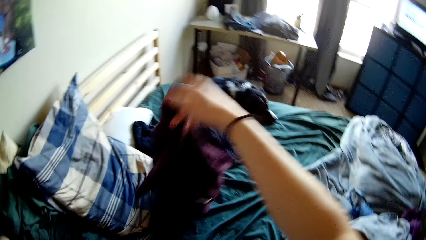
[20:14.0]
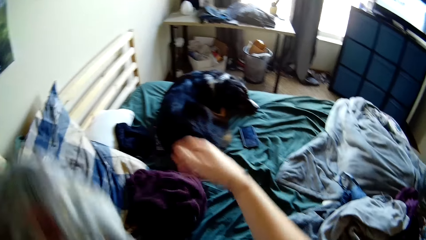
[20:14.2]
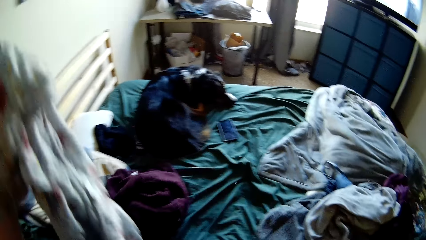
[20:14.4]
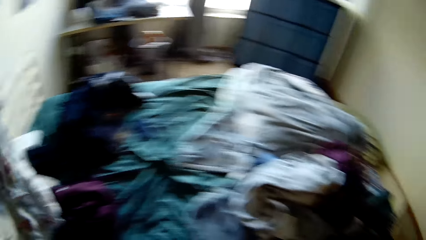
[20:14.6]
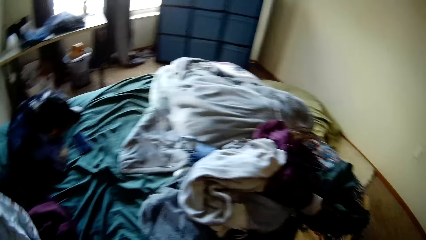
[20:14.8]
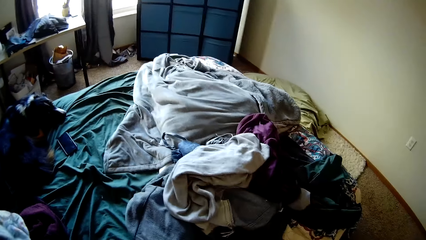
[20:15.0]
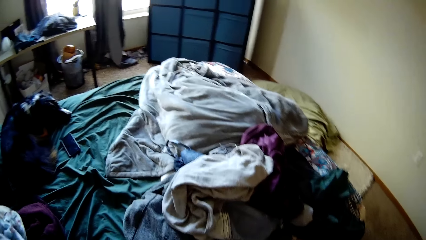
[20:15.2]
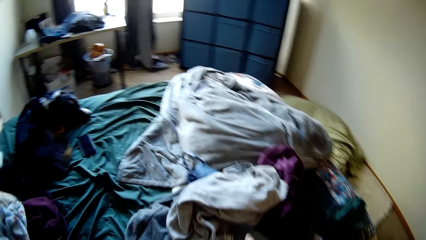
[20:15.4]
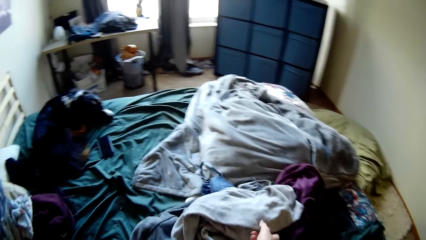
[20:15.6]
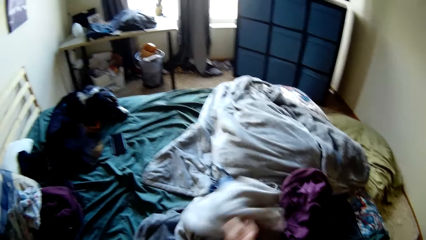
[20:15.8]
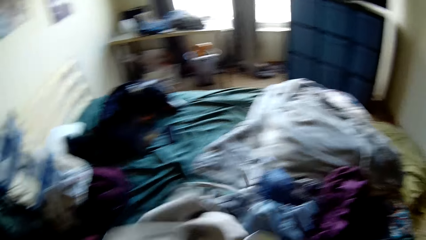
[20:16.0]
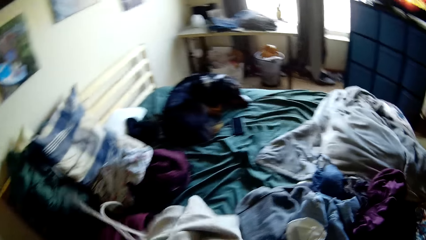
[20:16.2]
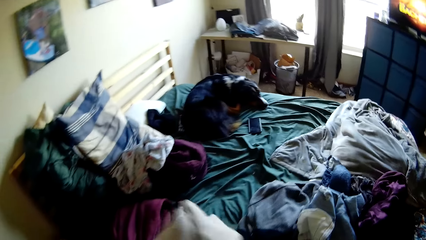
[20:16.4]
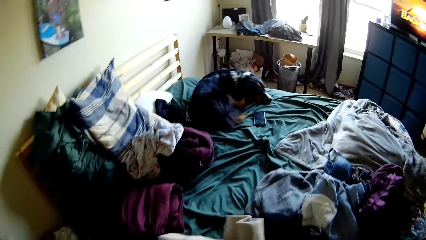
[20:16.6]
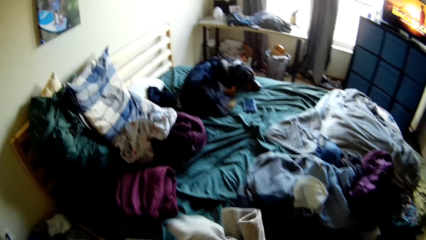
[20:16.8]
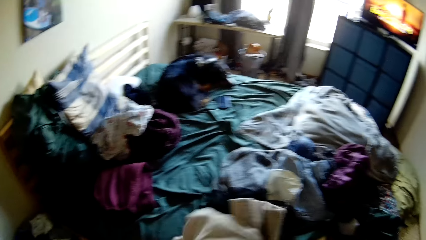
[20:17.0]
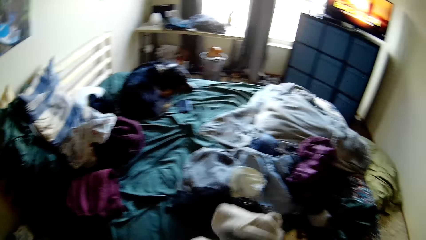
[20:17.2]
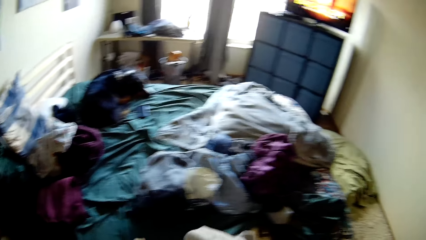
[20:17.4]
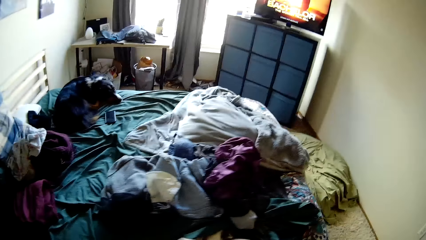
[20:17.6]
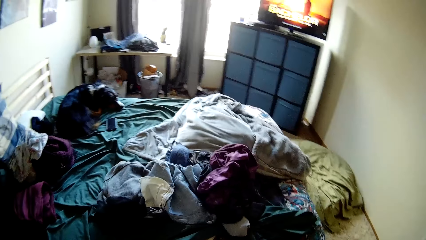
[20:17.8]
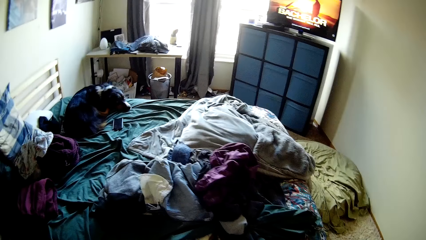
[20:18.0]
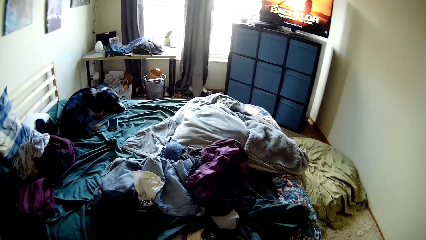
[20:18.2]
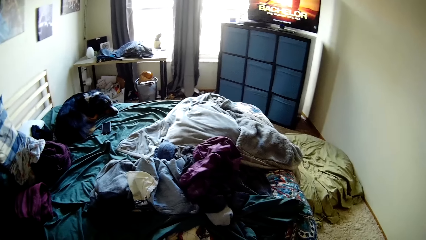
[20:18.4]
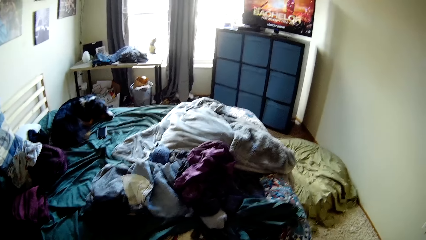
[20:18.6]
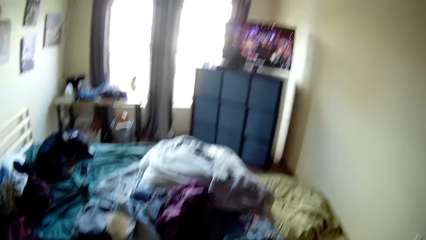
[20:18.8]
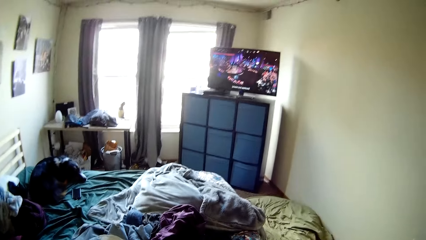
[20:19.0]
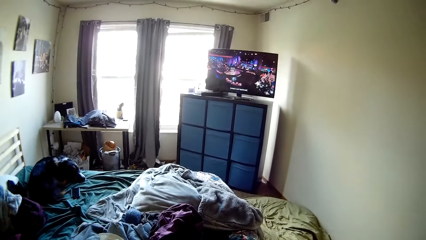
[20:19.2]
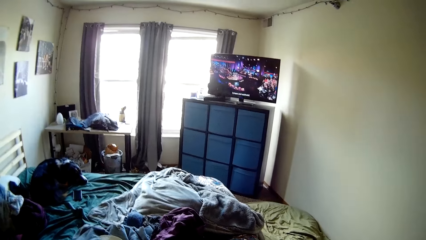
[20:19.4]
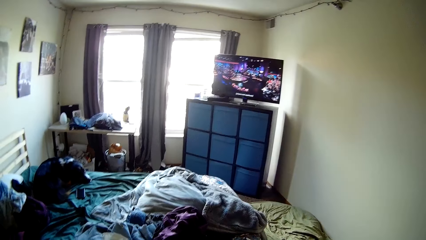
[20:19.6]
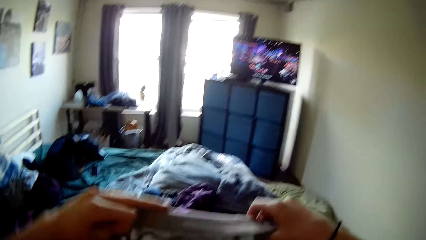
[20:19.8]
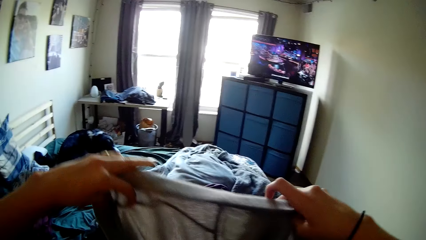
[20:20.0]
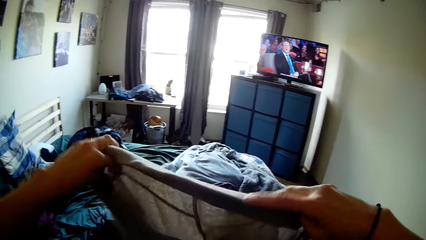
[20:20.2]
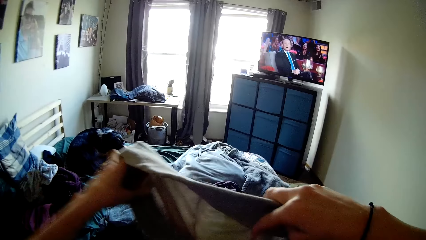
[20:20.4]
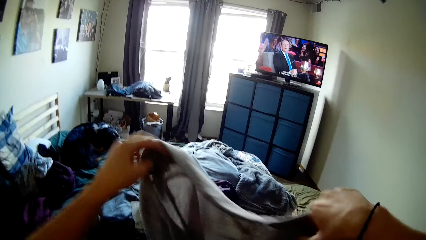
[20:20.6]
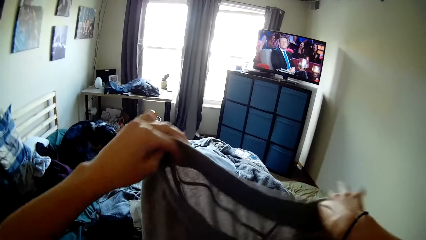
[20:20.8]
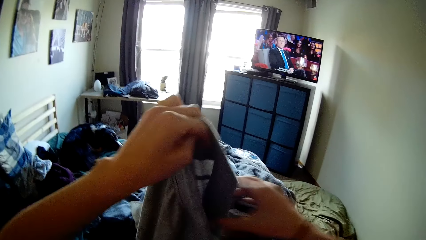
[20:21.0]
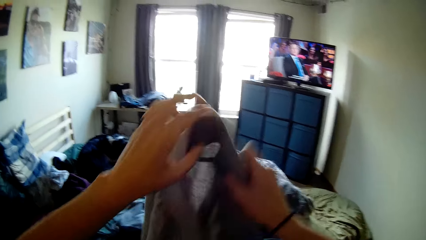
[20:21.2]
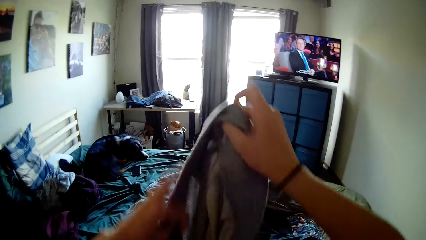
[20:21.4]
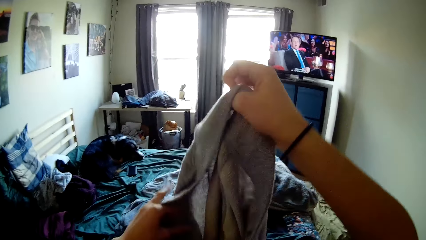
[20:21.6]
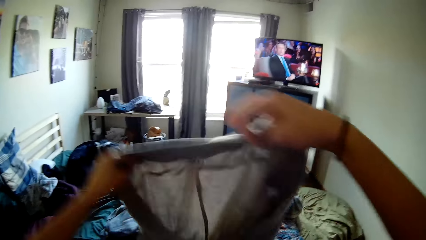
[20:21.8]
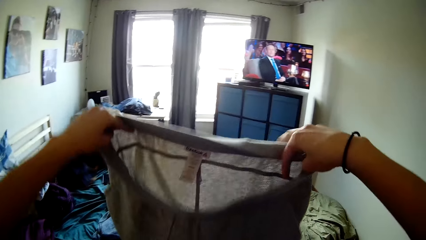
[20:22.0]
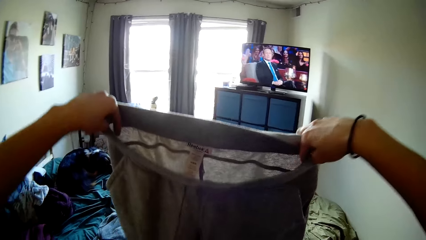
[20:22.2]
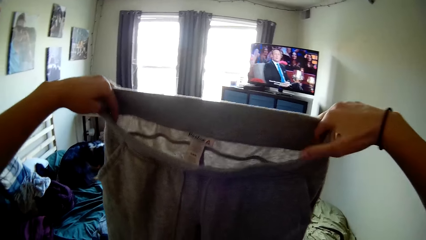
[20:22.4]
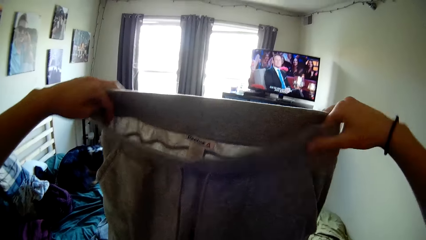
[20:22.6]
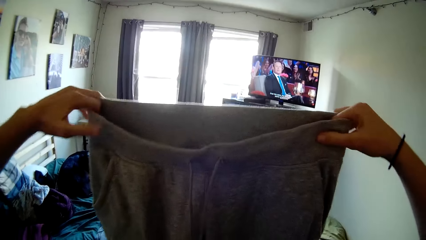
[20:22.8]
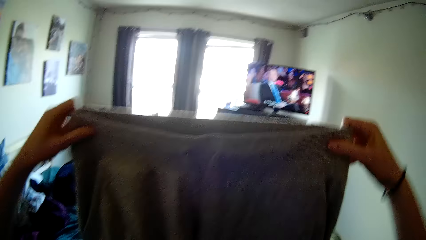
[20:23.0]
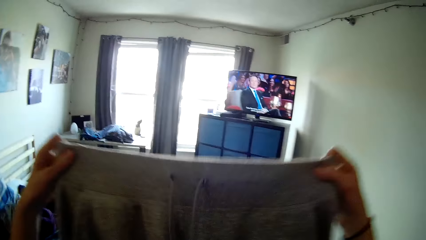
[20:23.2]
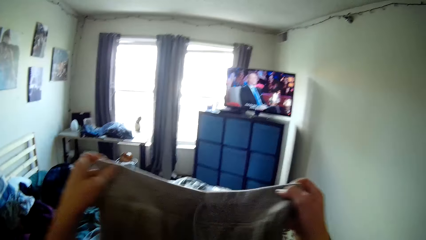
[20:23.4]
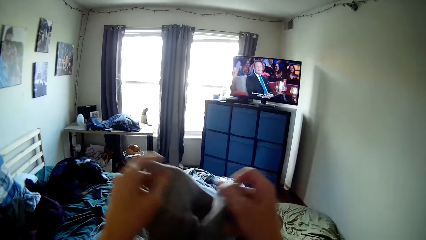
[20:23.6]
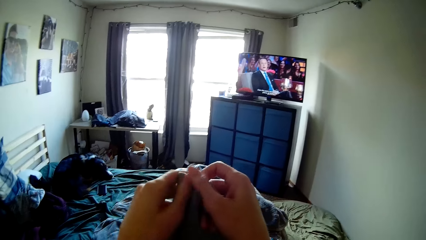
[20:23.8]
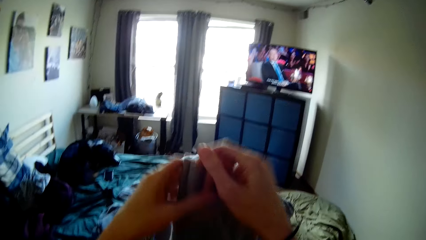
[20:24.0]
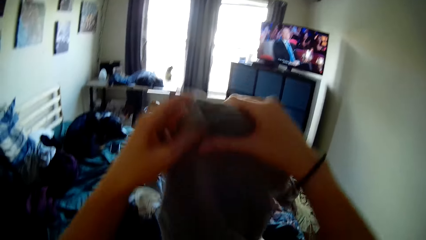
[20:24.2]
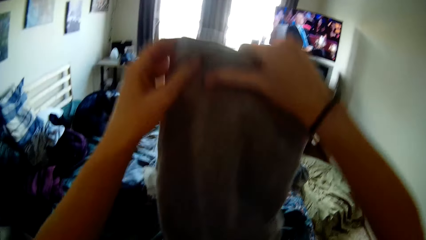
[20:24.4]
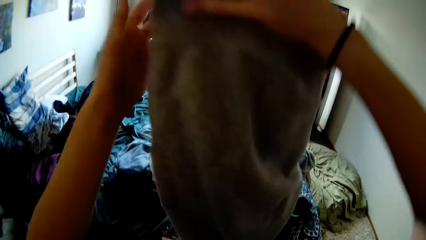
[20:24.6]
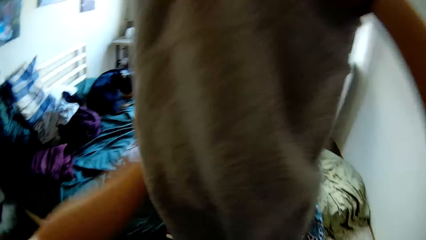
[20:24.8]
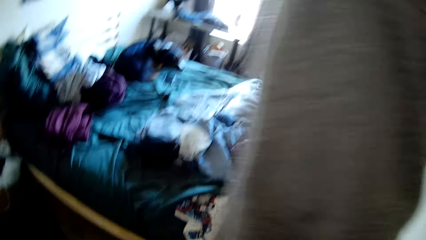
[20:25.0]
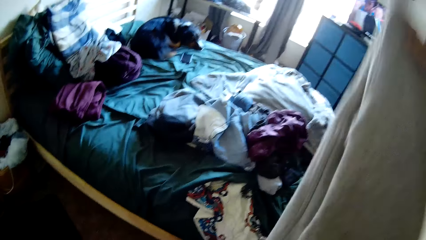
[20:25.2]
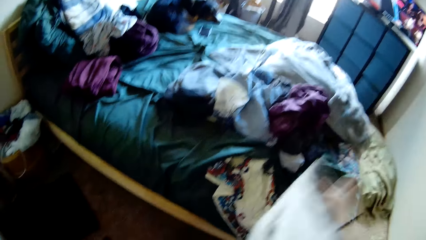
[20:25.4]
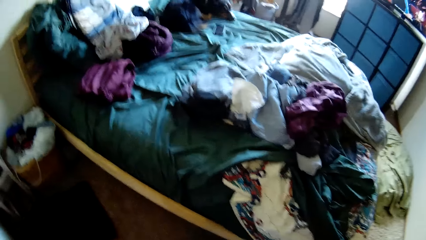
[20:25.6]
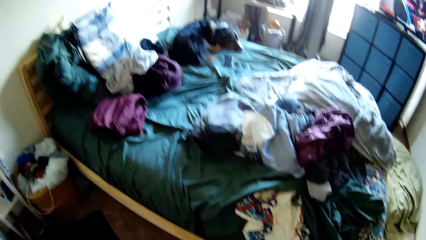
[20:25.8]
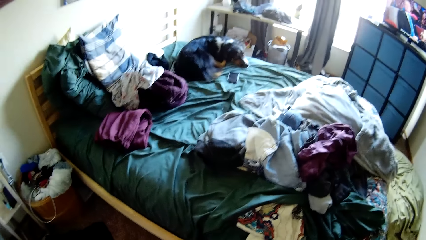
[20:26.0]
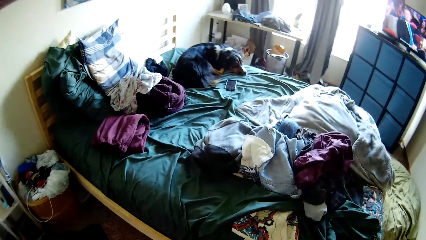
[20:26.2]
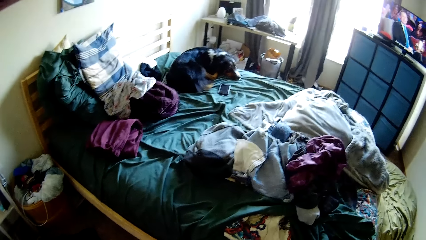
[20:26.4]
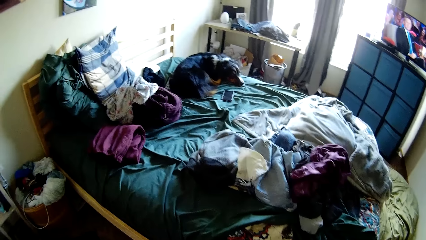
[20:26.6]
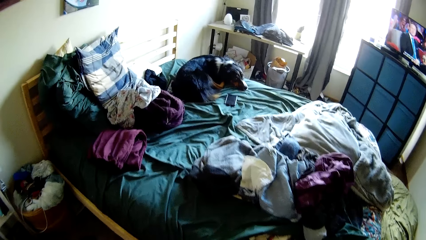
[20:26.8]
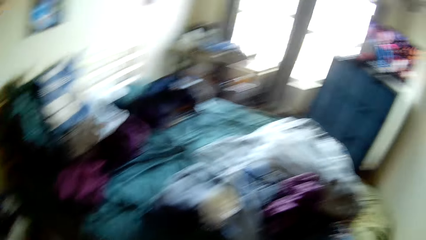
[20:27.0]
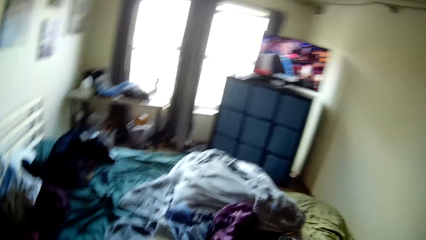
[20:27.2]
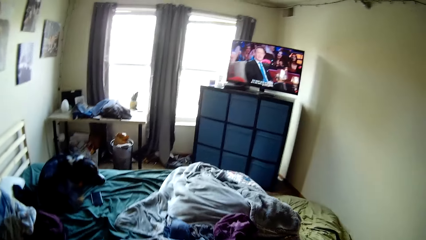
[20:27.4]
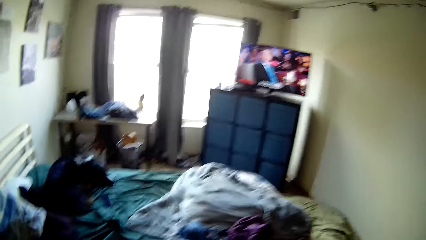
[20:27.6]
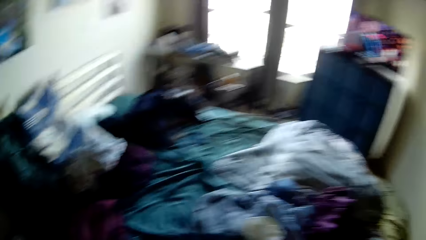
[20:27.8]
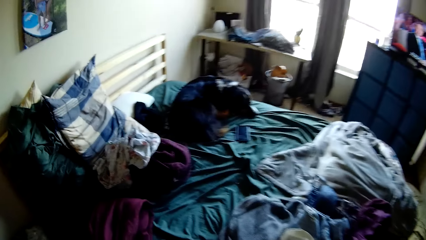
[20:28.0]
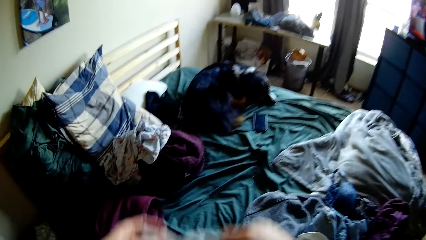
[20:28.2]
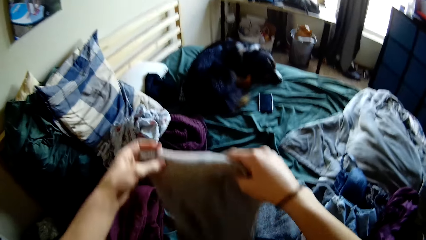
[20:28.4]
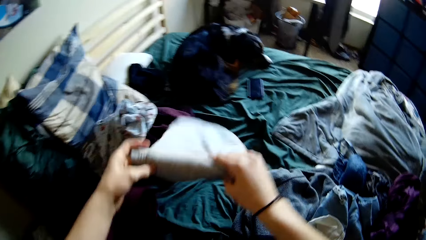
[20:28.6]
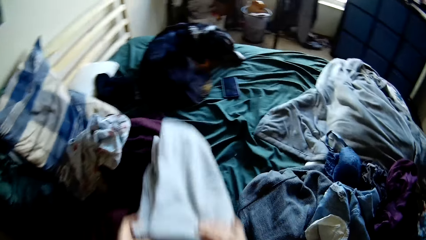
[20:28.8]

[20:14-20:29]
The camera wearer drops the shirt on the cardigan. They drop the other cloth on the bed. They pick up a pair of joggers. They unfold the cloth. They smooth the pair of joggers. They stretch the cloth. They fold the pair of joggers.
